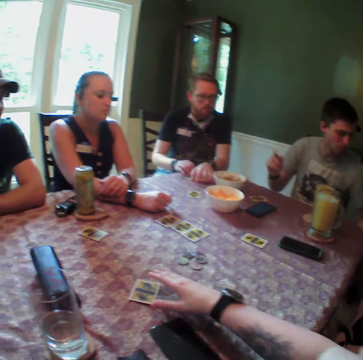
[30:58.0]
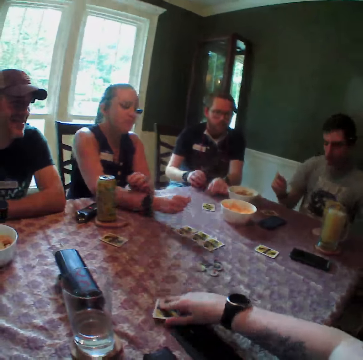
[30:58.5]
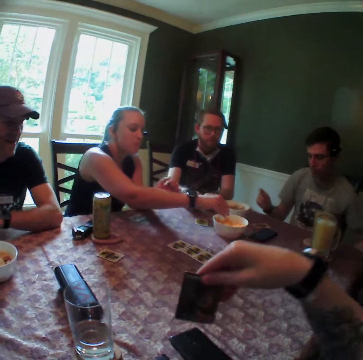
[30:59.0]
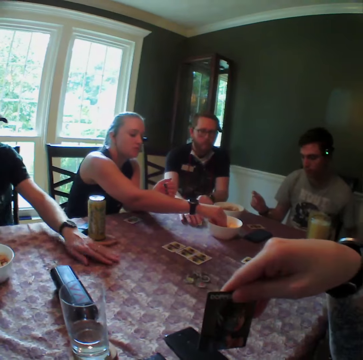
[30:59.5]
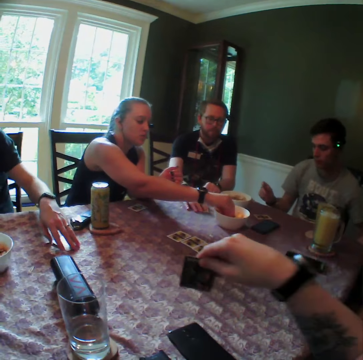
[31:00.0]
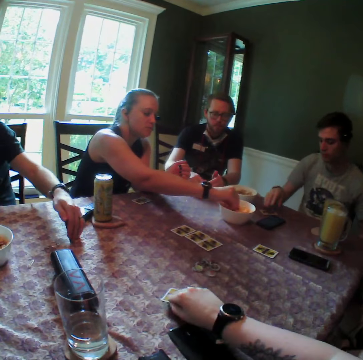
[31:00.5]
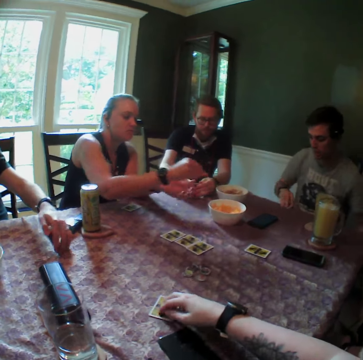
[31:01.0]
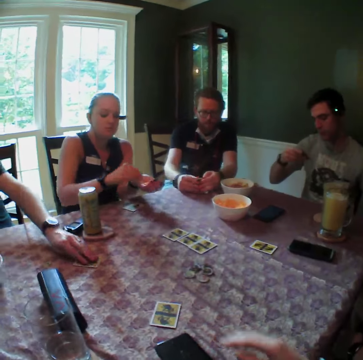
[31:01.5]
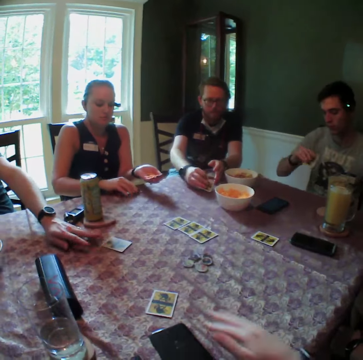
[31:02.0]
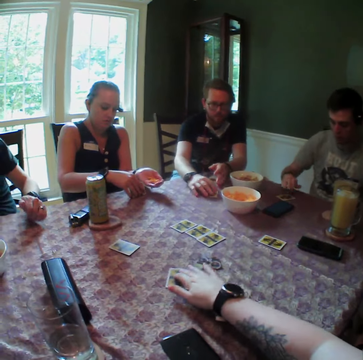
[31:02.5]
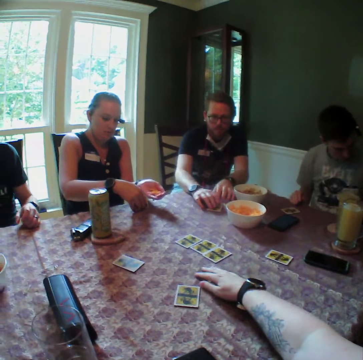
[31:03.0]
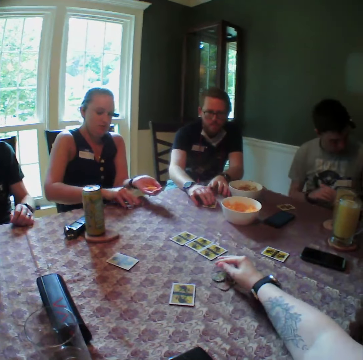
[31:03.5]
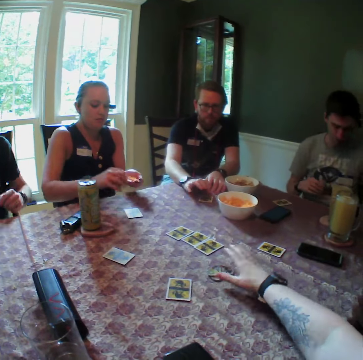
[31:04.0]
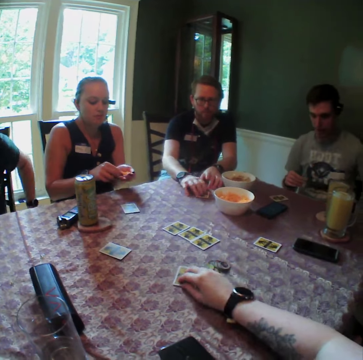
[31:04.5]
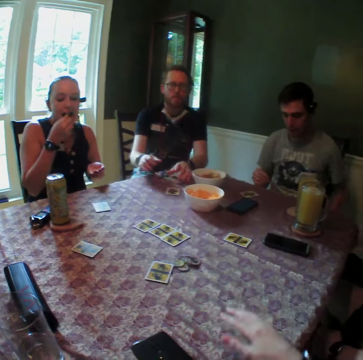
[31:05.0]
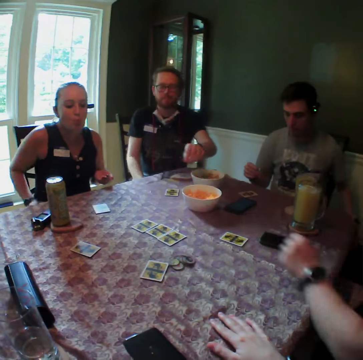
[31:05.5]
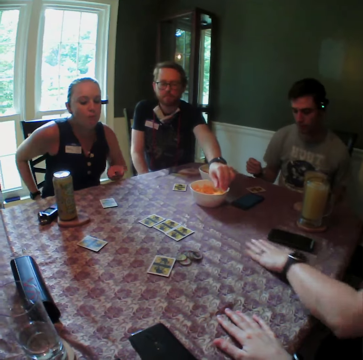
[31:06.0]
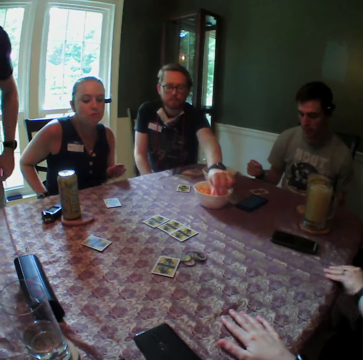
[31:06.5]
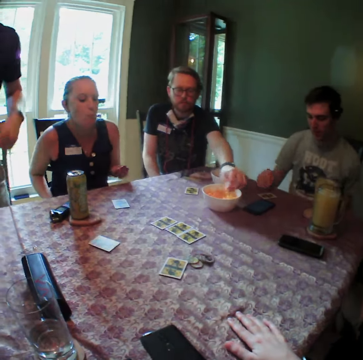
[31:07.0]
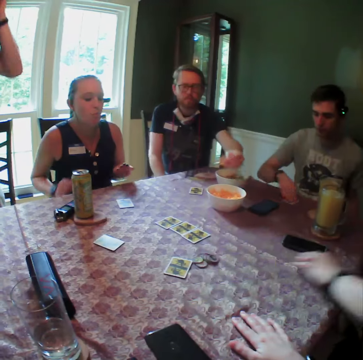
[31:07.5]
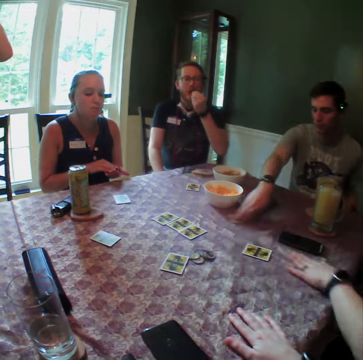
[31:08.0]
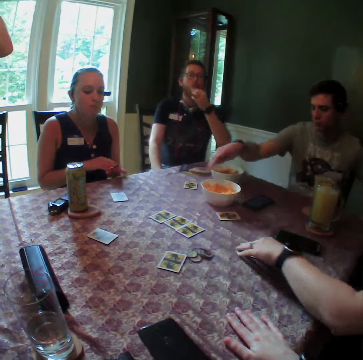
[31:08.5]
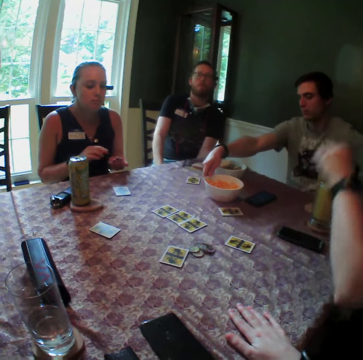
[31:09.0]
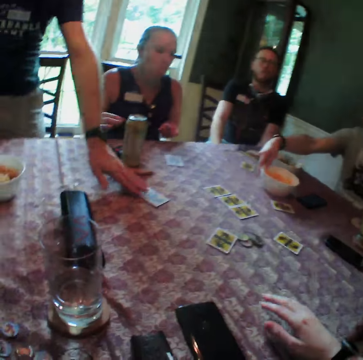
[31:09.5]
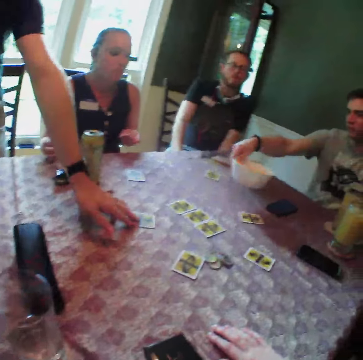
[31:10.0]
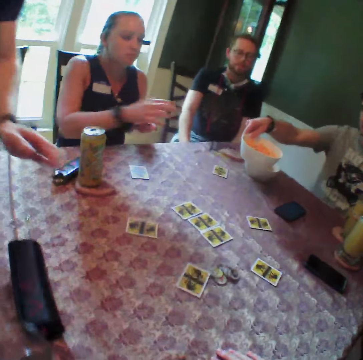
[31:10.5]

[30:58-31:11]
The camera wearer picks a card from the table with his right hand. A woman picks corn flakes from the bowl of corn flakes on the table with her right hand. A man picks a card from the table with his right hand. Another man picks a card from the table with his right hand. The camera wearer picks a snack from the bowl. He drops the card in his right hand on the table. A third man picks a card from the table with his right hand. The second man drops the card in his right hand on the table. The woman pours the corn flakes in her right hand into her left hand. The first man drops the card in his right hand on the table. The second man pushes the card on the table forward with his right hand. The third man drops the card in his right hand on the table. The camera wearer pushes the card on the table forward with his right hand. The first man beats the table with his right hand. The camera wearer collects cards from the table. He shifts game tokens on the table with his right hand. The woman pushes the card on the table forward with her right hand. The camera wearer pushes the card on the table forward with his right hand. The woman picks corn flakes from her left hand with her right hand. The camera wearer eats the snack. He places his right hand on the table. Another woman drags a card on the table with her left hand. A lady picks a card from the table. The first man picks corn flakes from the bowl of corn flakes on the table with his left hand. The third man moves a card on the table with his right hand. The other woman drops the card in her left hand on the table. The first man eats the corn flakes in his left hand. Another lady pushes the card to the table. The third man carries the bowl of corn flakes from the table with his right hand. A fourth man pushes the card on the table forward with his left hand.

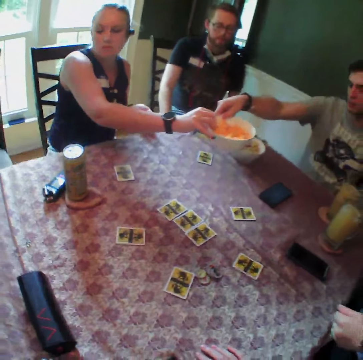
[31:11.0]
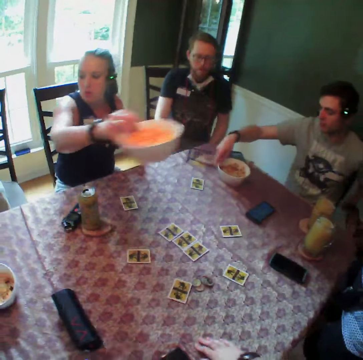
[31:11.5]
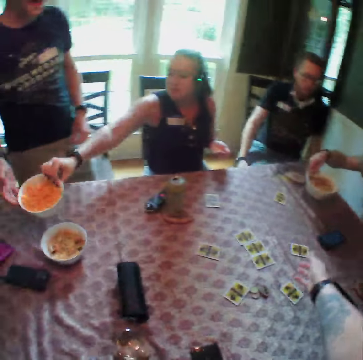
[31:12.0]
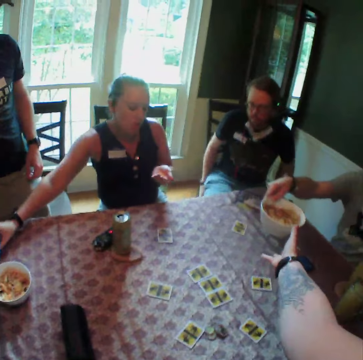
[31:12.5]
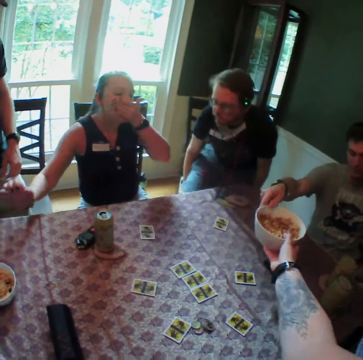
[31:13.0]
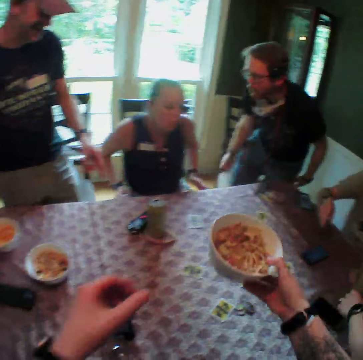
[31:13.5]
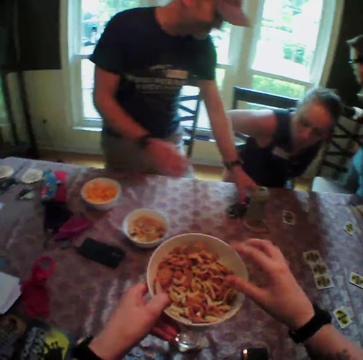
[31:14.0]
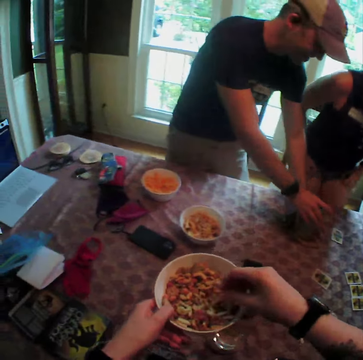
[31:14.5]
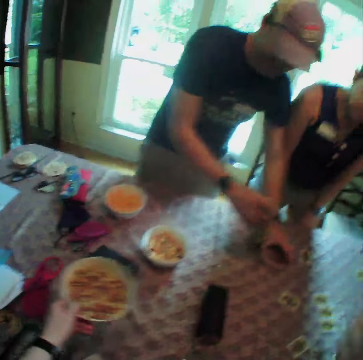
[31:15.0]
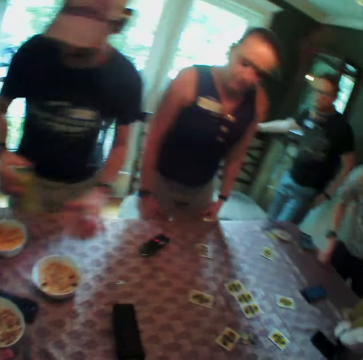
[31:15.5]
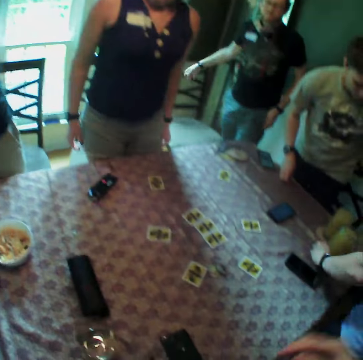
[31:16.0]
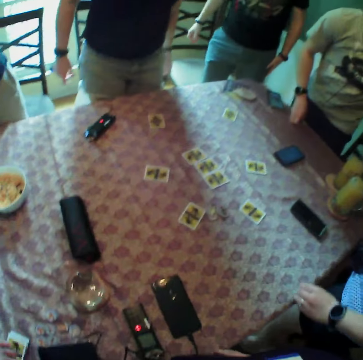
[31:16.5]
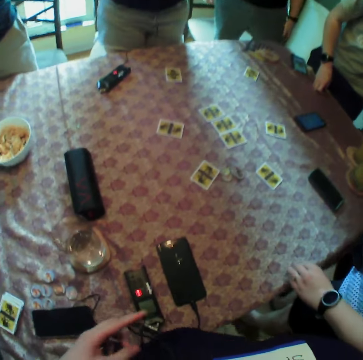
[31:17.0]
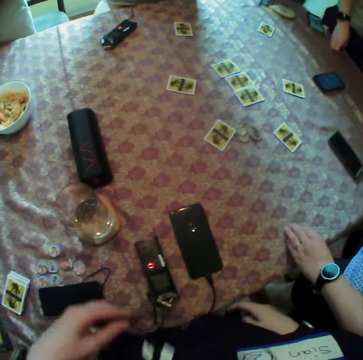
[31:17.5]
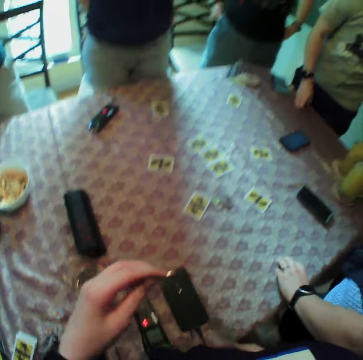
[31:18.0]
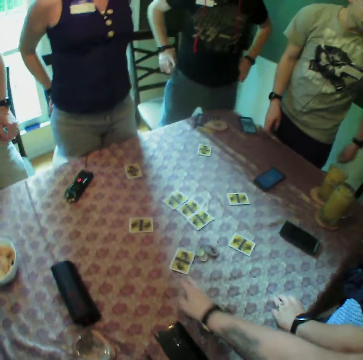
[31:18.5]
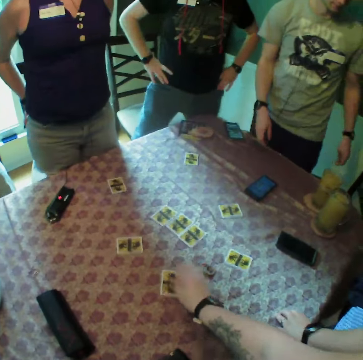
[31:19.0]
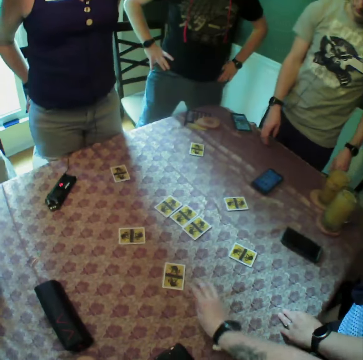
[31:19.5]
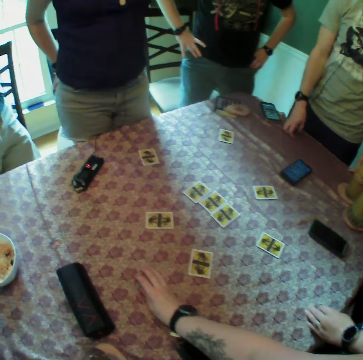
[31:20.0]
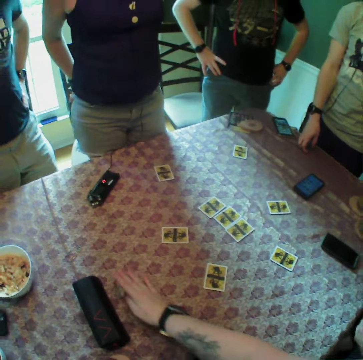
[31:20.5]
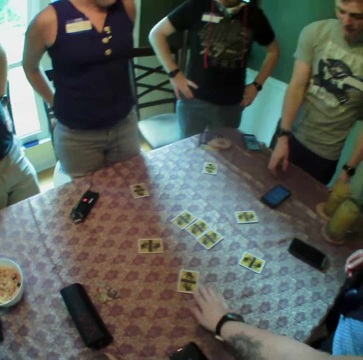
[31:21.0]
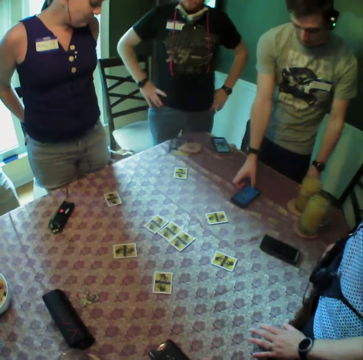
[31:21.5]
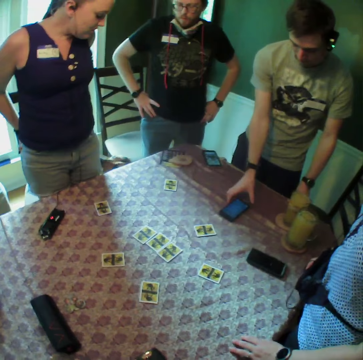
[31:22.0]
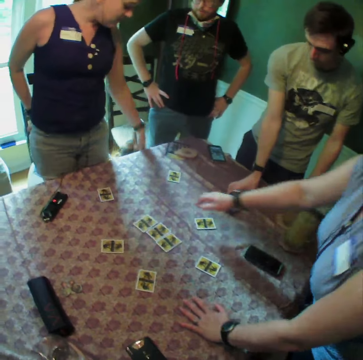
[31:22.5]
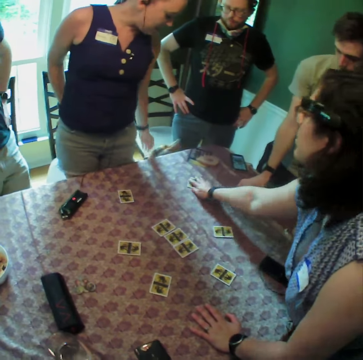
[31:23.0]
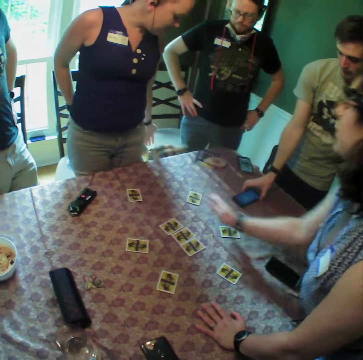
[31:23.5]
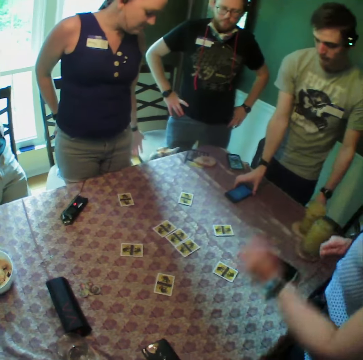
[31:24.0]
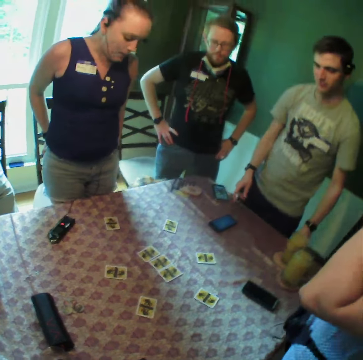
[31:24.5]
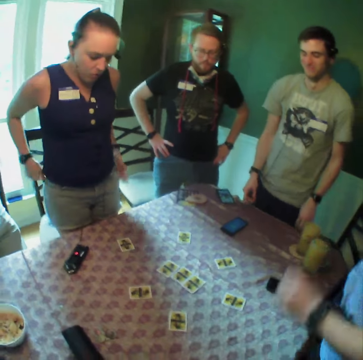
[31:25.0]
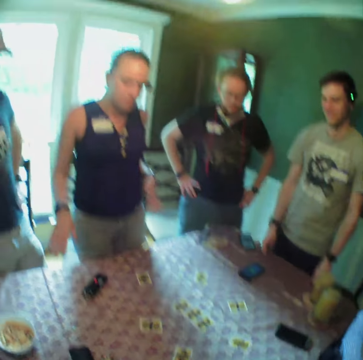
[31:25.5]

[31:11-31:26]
A woman collects the bowl of corn flakes from a man with her left hand. The man carries a bowl of corn flakes from the table with his right hand. The woman puts the bowl of corn flakes in her right hand on the table. The woman eats the corn flakes in her left hand. The camera wearer collects the bowl of corn flakes from the man with his right hand. Another man stands up from a chair. The camera wearer holds the plate of corn flakes with both hands. The woman stands up from a chair. A third man picks a coaster from the table with his left hand. The camera wearer picks corn flakes from the bowl of corn flakes in his left hand with his right hand. The third man picks the can of drink from the table with his right hand. The camera wearer eats the snack. Another woman takes her left hand off the table. The camera wearer holds a cable on his chest with his left hand. He moves the cable from the table. He adjusts the card on the table with his right hand. He picks the card from the table. He moves the game tokens on the table with his right hand. The first man operates the phone on the table with his right hand. The first man holds the phone on the table. The first man moves the phone on the table with his right hand. The other woman drags a card on the table forward with her right hand.

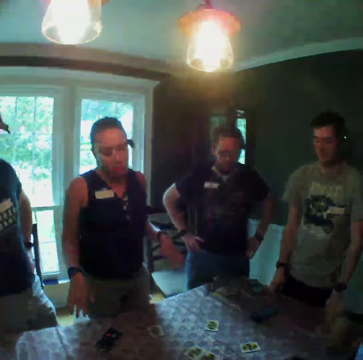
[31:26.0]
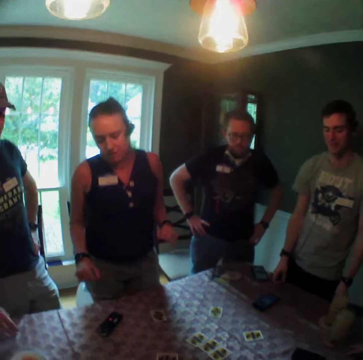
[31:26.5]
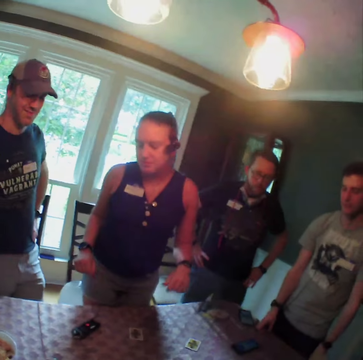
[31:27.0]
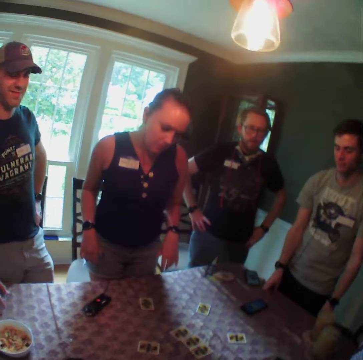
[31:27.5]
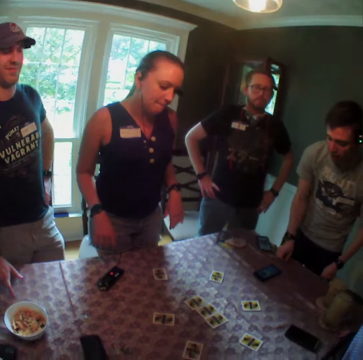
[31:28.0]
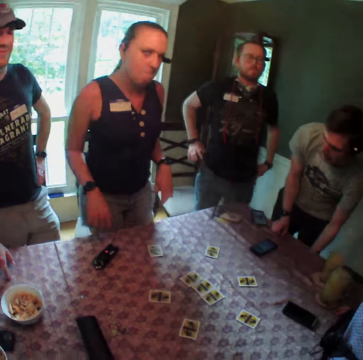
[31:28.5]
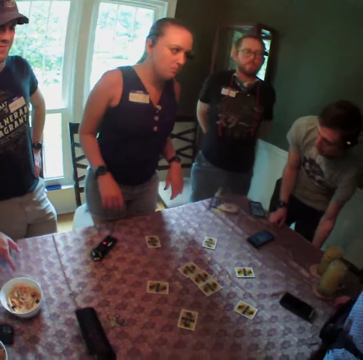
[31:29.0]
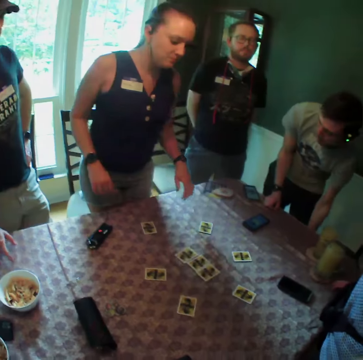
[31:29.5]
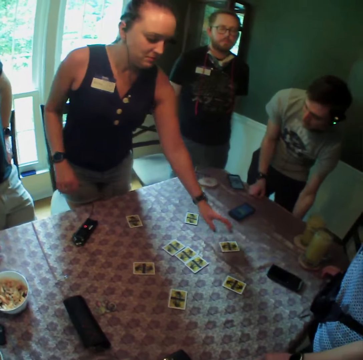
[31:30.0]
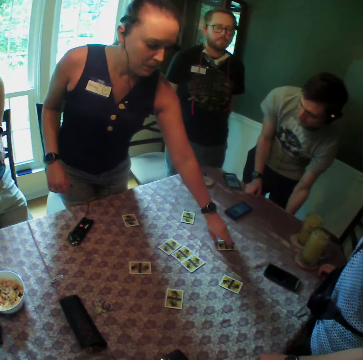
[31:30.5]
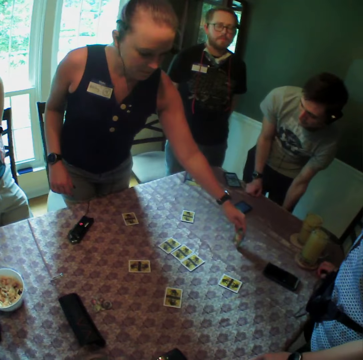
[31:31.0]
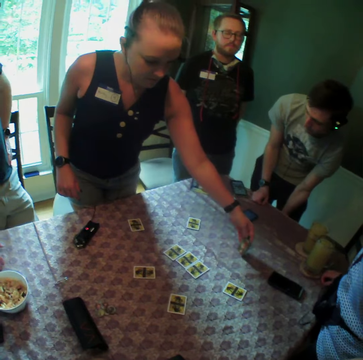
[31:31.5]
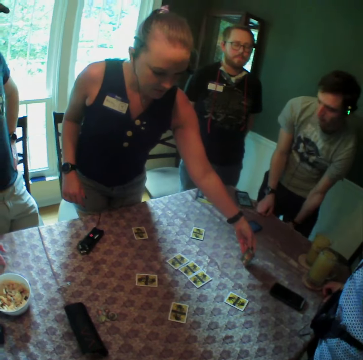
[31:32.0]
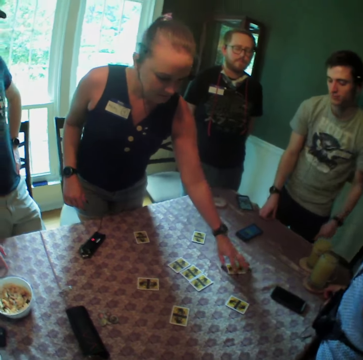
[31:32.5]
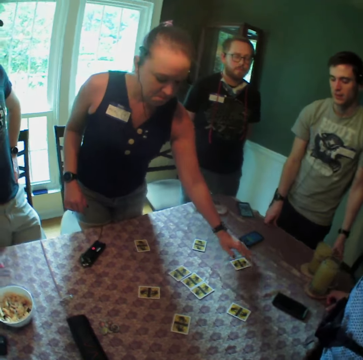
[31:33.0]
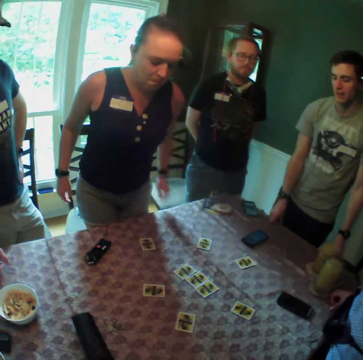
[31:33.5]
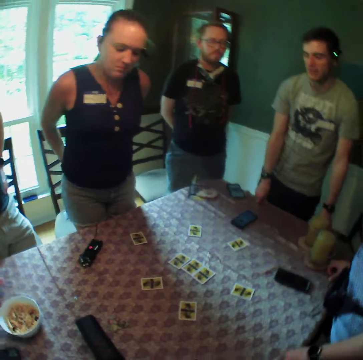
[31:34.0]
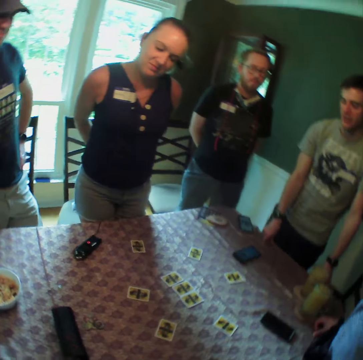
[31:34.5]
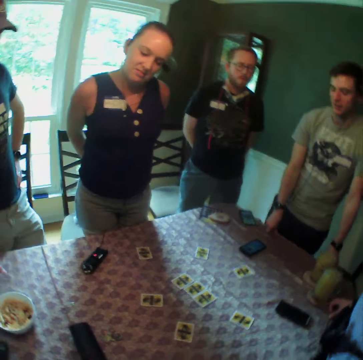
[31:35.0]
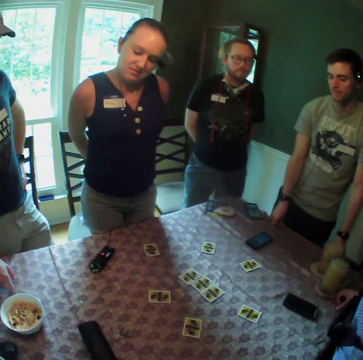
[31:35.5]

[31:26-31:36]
The camera wearer looks at a lady. The lady turns a card on the table with her right hand. The lady picks the card from the table and places the card on the table.
